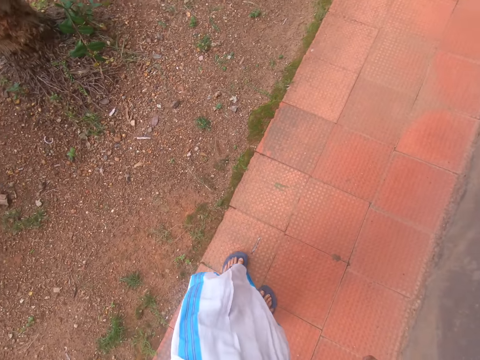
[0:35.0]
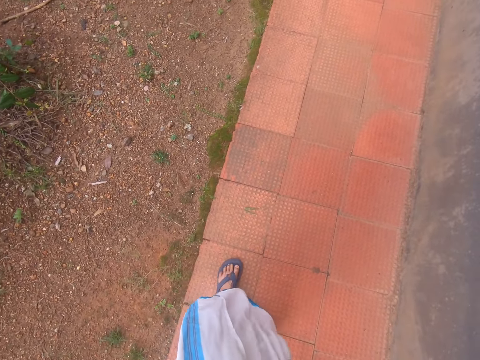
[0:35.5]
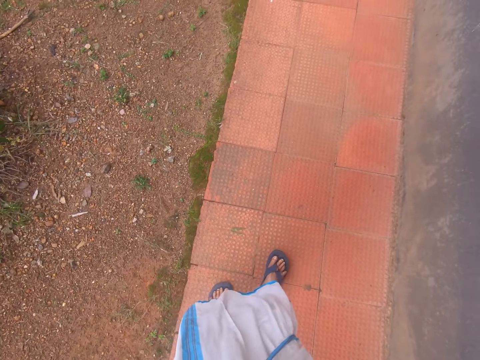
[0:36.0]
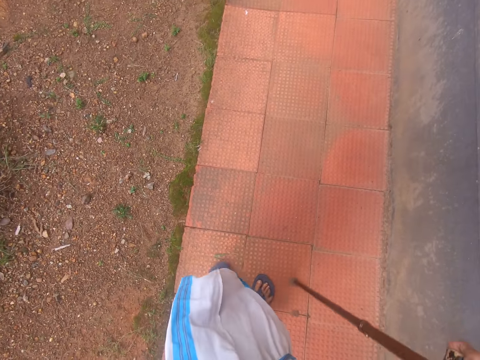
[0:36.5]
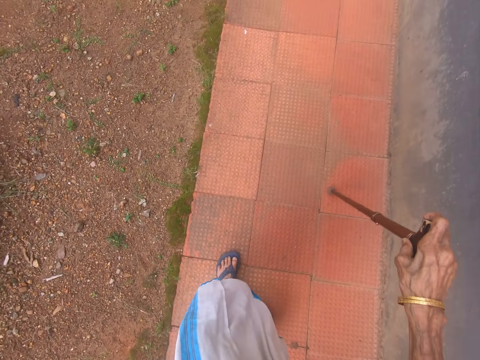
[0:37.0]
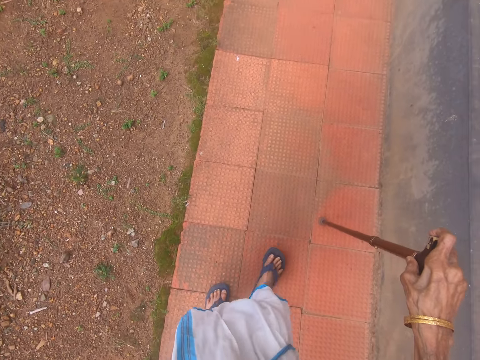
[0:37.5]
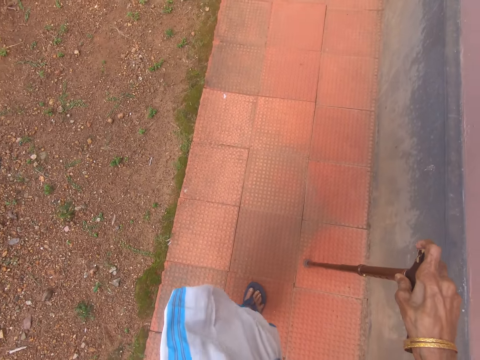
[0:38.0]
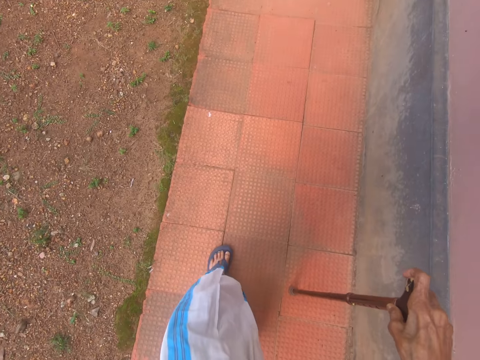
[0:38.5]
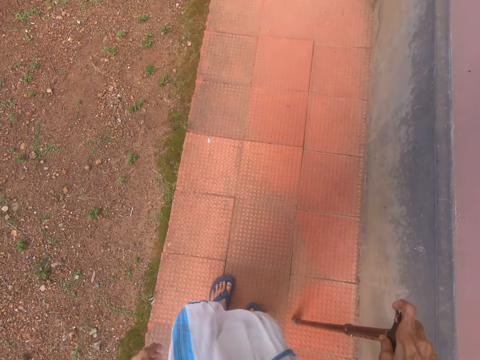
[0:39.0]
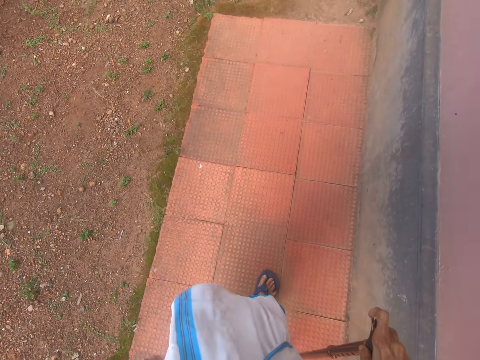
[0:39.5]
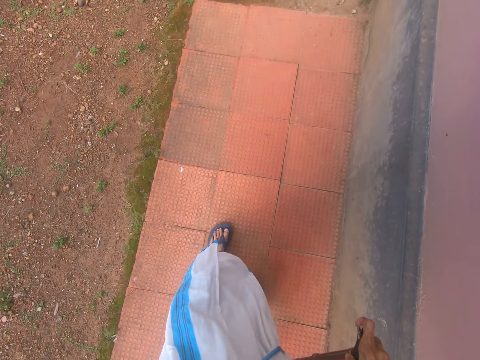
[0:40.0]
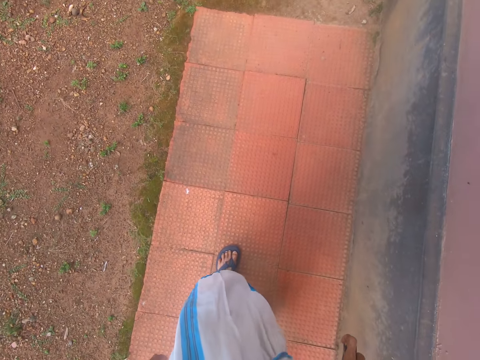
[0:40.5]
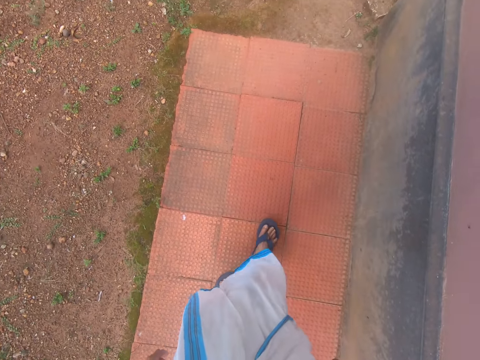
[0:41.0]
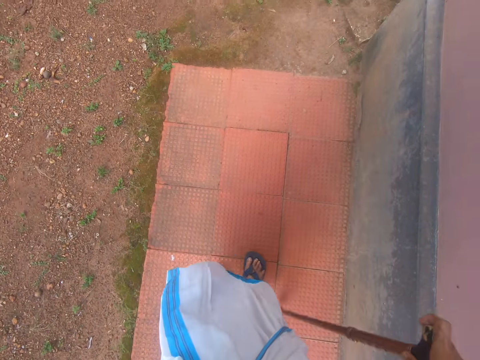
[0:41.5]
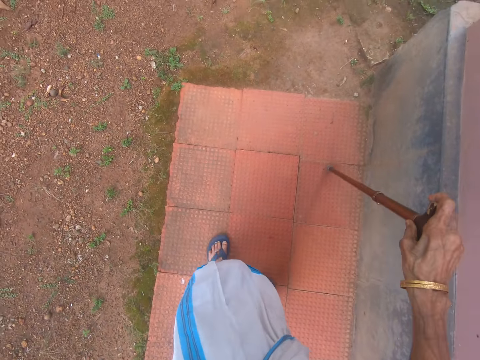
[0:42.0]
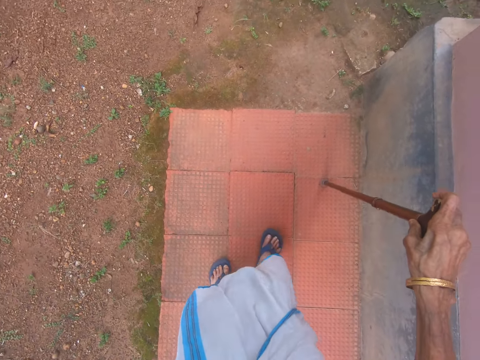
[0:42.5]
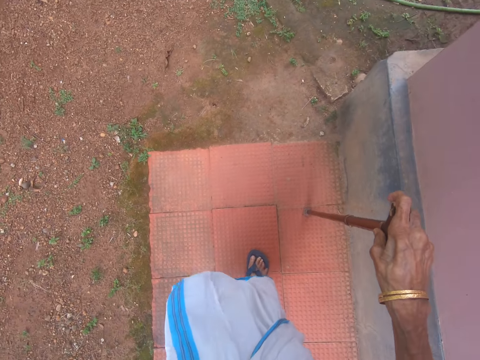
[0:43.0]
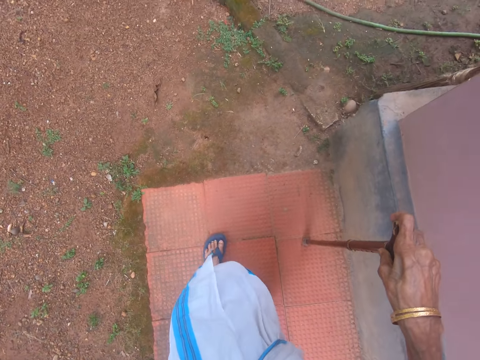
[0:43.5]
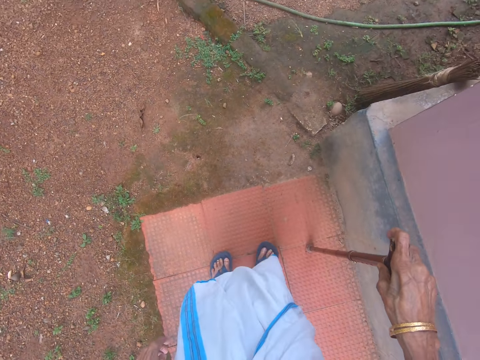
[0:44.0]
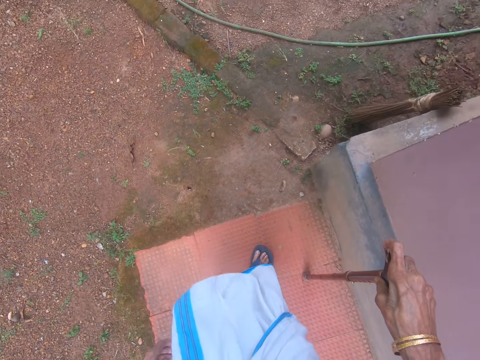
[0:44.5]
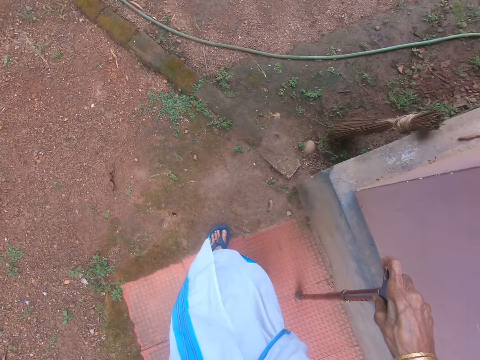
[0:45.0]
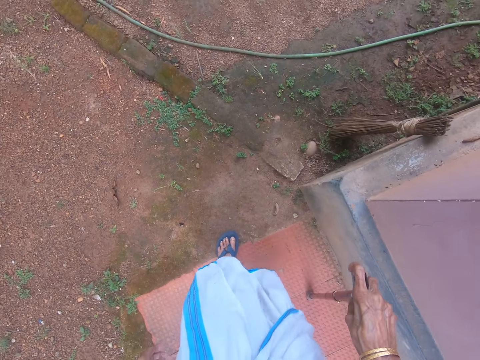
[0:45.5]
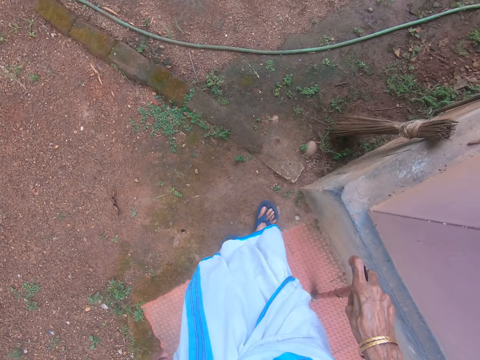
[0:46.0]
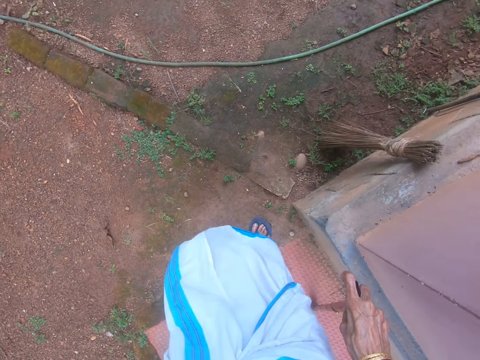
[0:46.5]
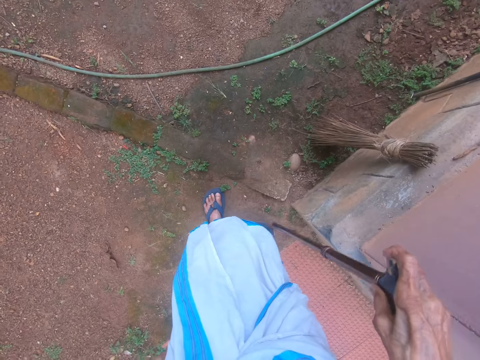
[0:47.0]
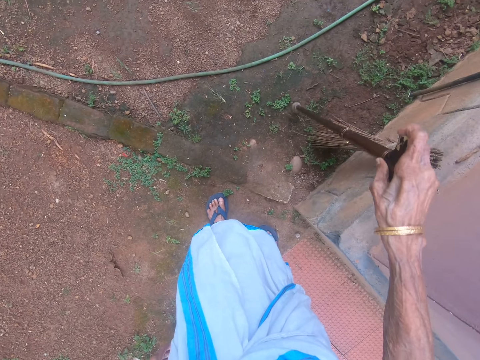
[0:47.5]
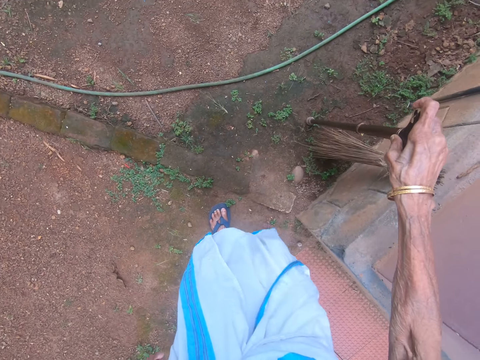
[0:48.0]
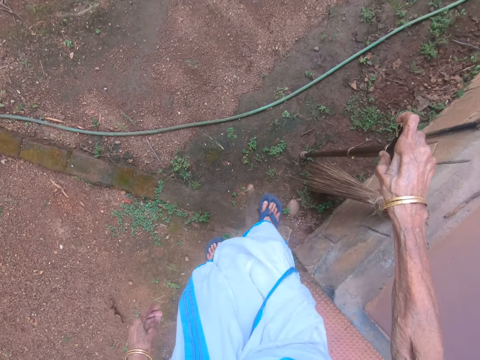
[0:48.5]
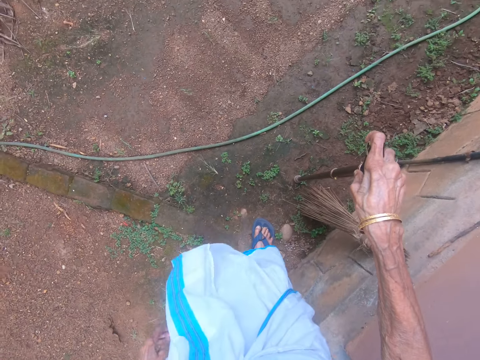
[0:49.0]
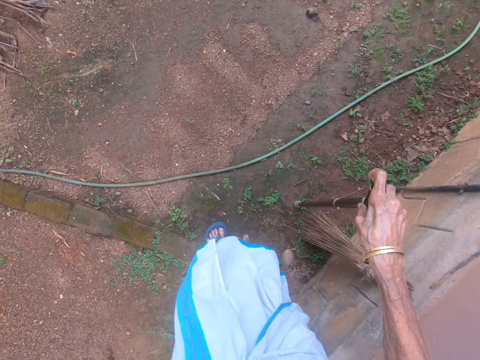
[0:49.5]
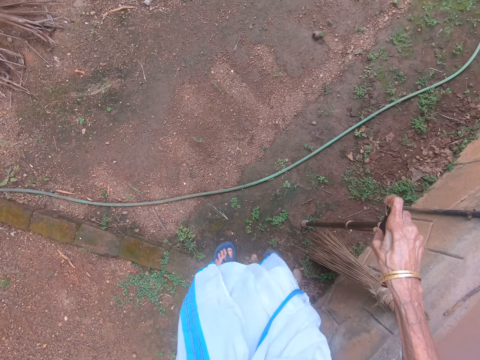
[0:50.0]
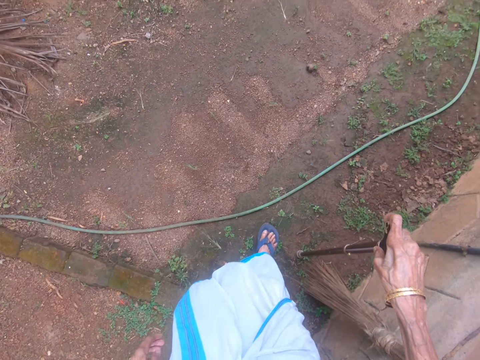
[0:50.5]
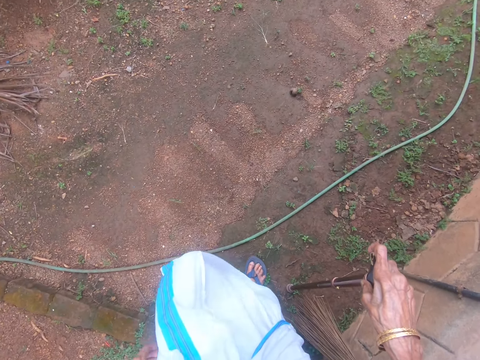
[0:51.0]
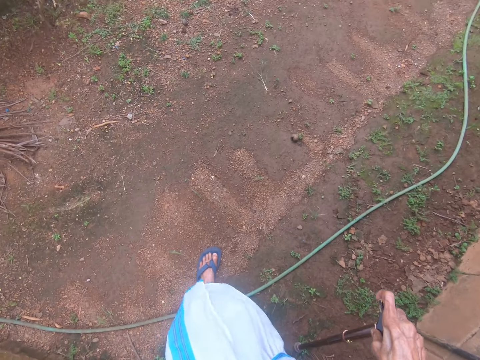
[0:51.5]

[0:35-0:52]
The camera wearer walks in the compound. They walk on a murram road.

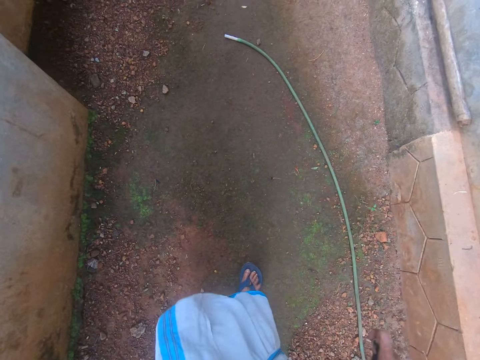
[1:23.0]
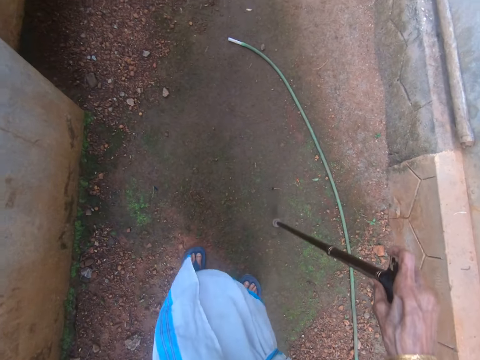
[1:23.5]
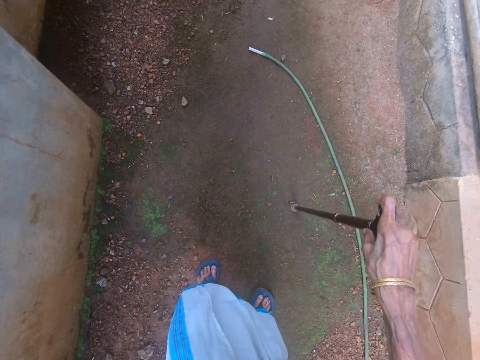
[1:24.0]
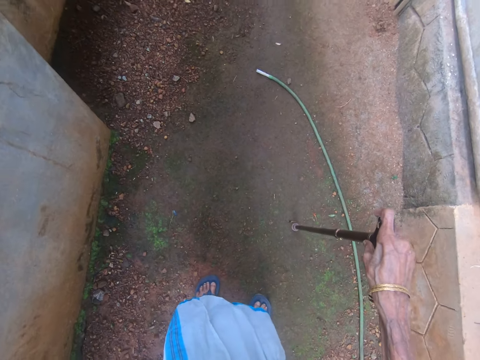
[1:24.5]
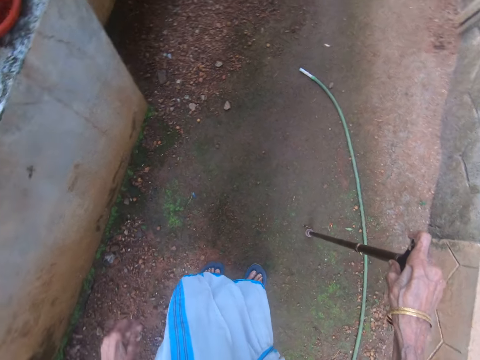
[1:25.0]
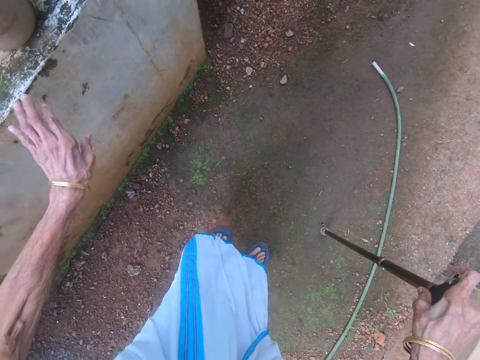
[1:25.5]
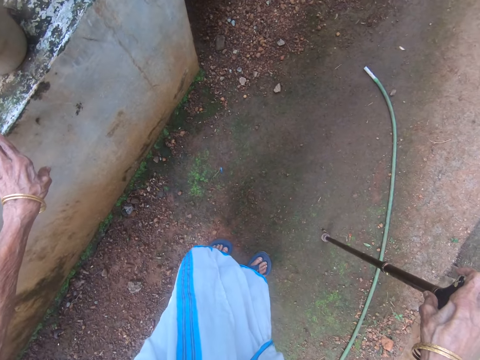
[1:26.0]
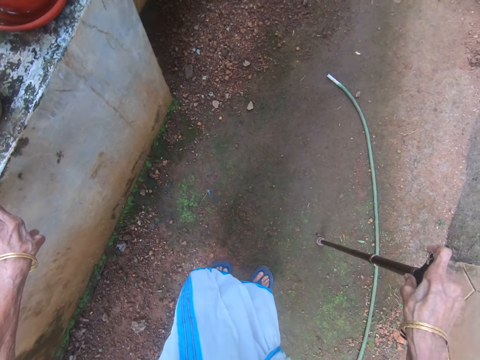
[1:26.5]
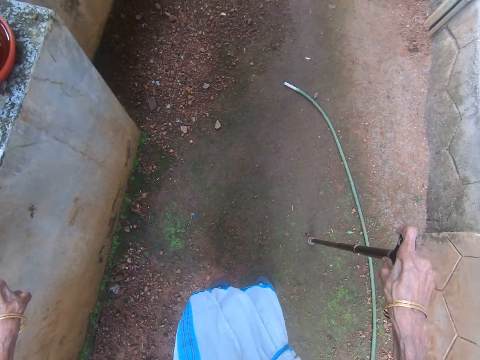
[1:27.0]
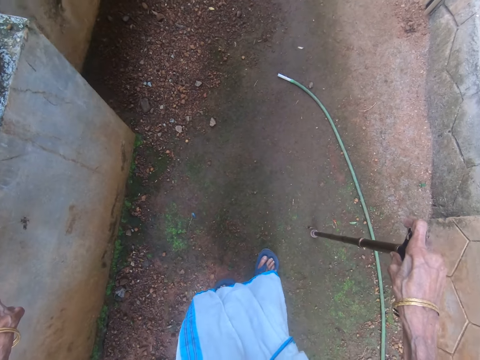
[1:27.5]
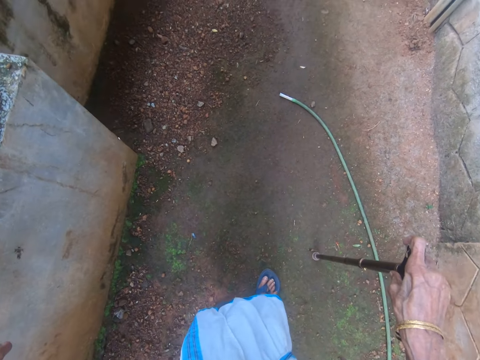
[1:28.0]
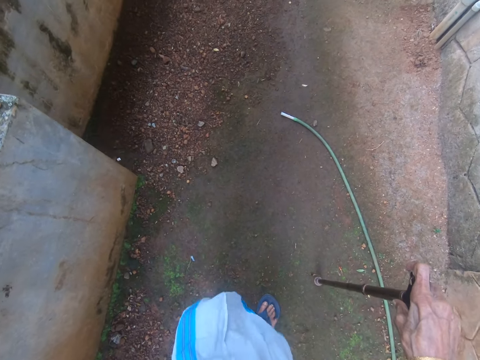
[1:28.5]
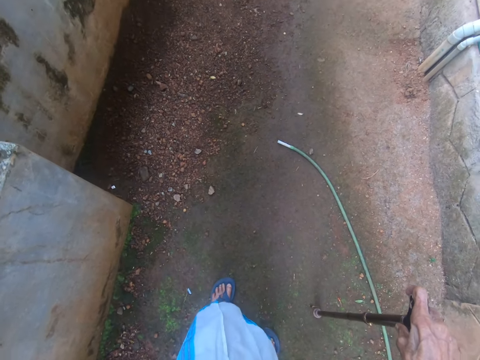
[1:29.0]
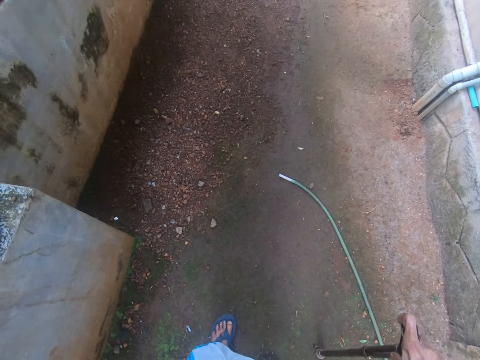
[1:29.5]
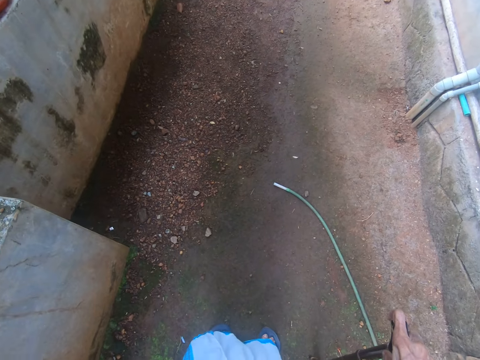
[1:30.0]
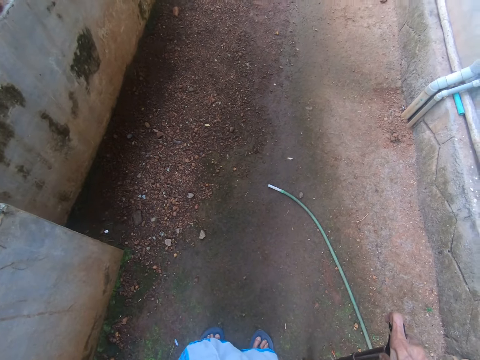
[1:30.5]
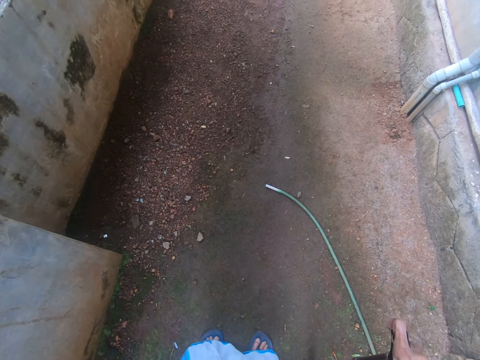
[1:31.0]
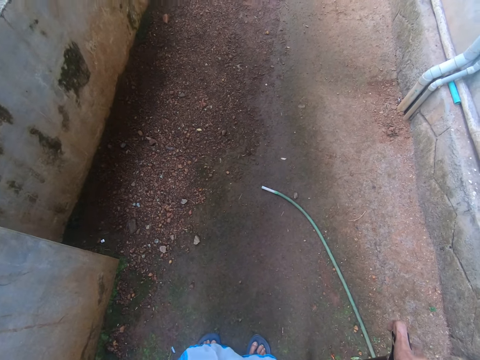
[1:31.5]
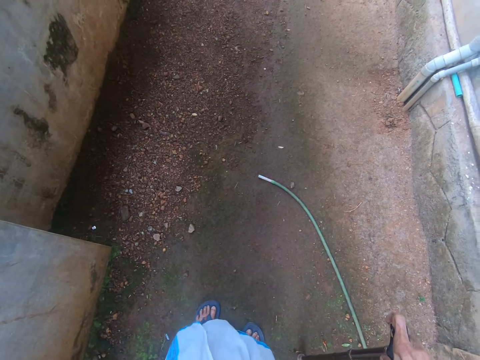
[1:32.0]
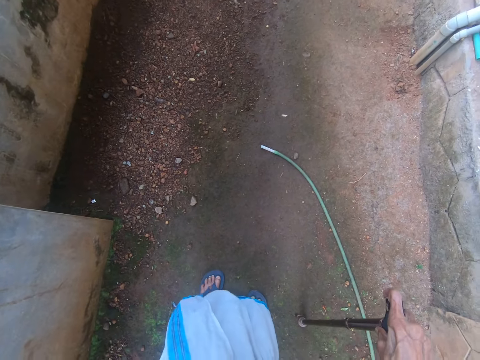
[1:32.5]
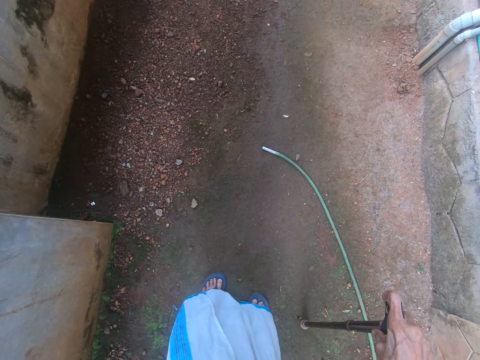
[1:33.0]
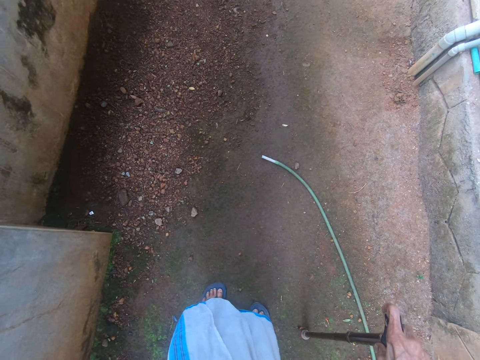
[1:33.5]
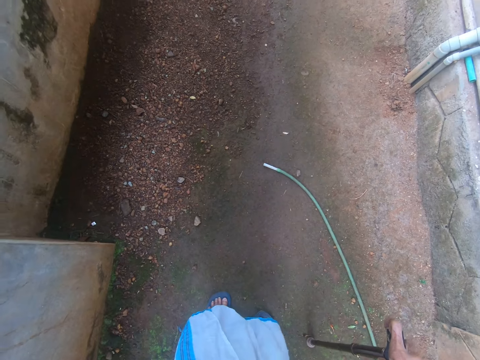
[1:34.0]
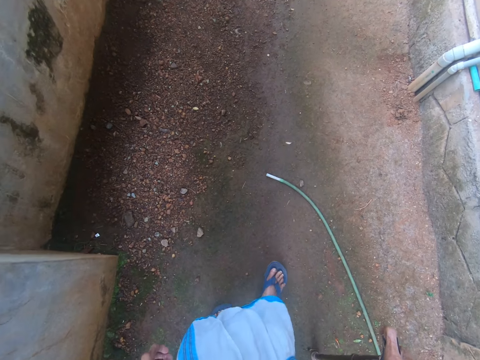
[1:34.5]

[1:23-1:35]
The camera wearer places the hand on the wall. They walk around in the compound. They stand in the compound.
